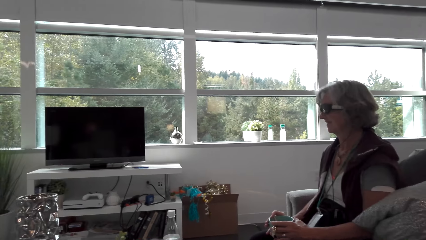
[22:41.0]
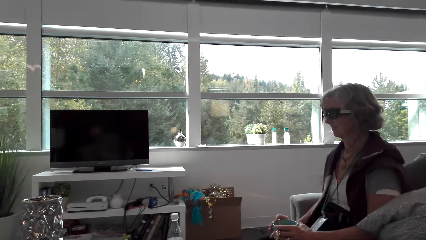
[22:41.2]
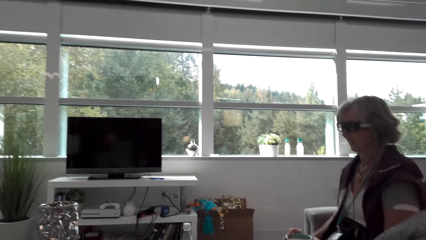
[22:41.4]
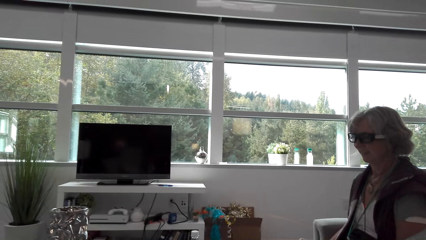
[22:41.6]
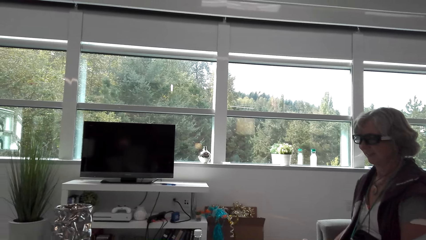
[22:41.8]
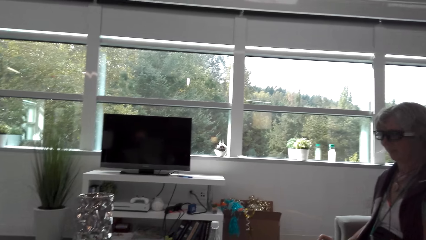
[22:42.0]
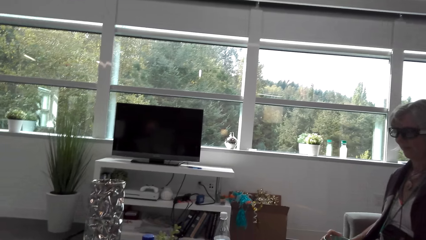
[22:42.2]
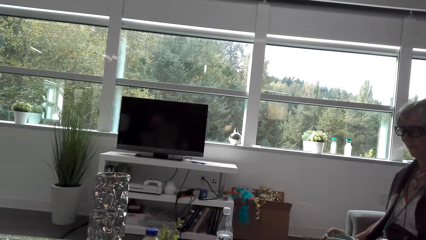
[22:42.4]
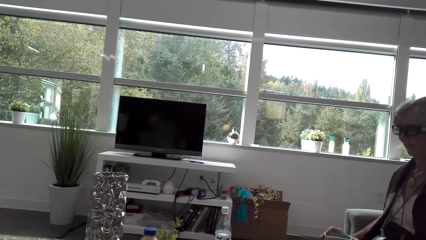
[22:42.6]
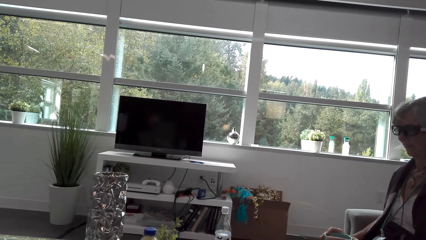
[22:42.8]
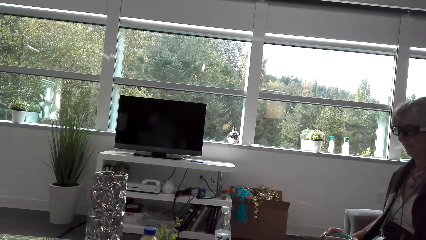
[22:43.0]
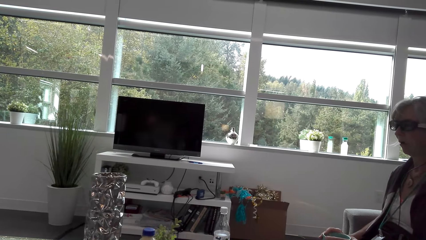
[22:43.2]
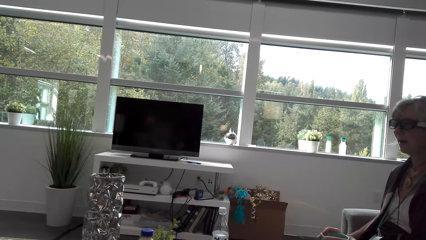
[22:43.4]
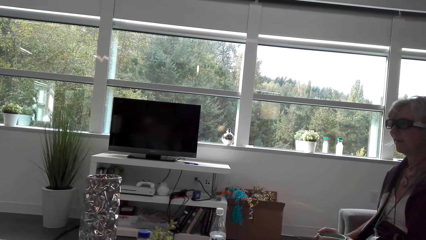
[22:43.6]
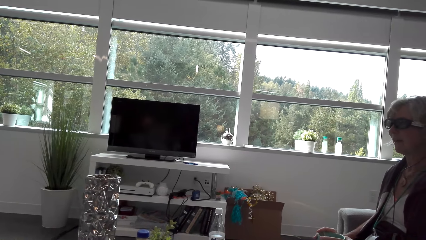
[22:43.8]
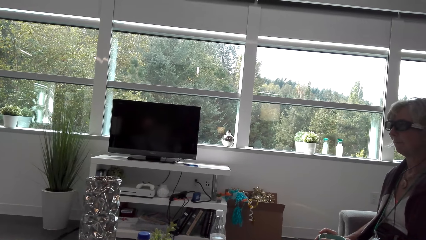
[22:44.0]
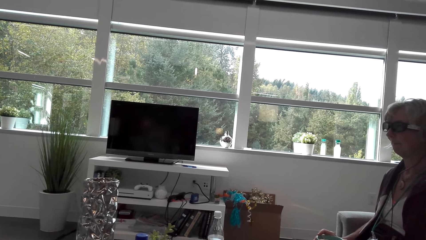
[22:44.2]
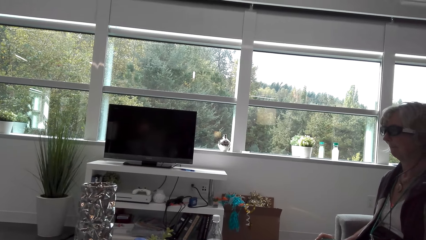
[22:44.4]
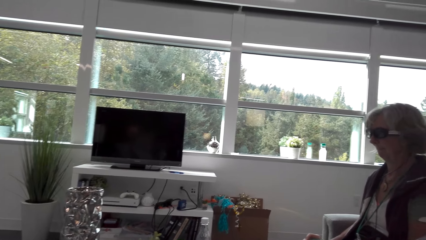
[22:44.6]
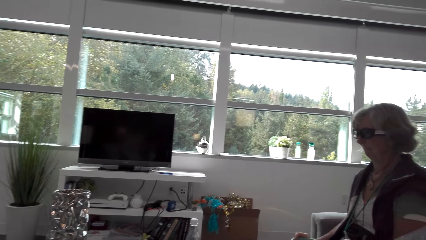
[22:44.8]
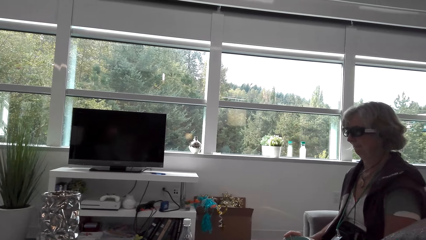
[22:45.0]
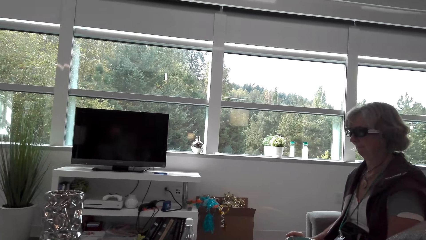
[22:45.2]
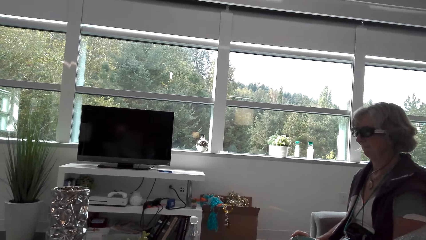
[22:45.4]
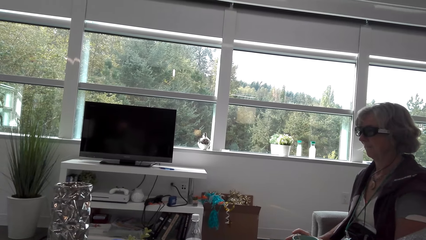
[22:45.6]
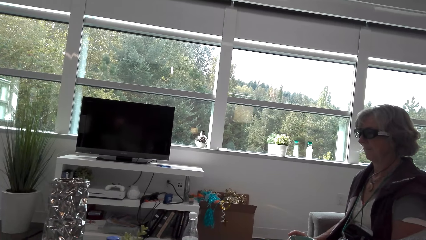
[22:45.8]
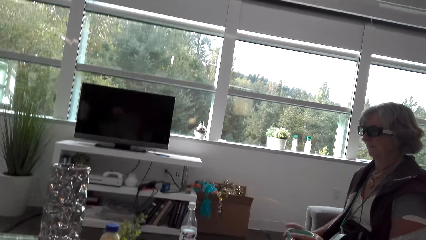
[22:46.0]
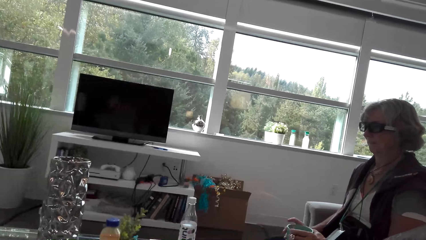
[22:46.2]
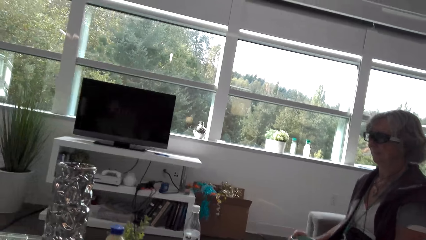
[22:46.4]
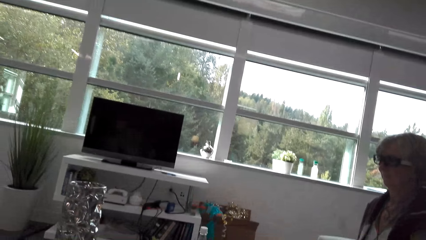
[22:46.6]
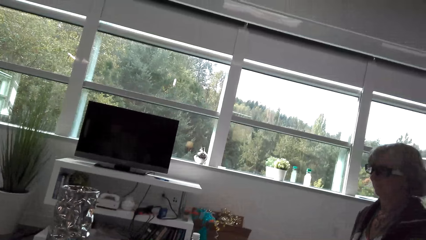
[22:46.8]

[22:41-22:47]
A lady holds the cup. The camera wearer looks around. They look at the screen.

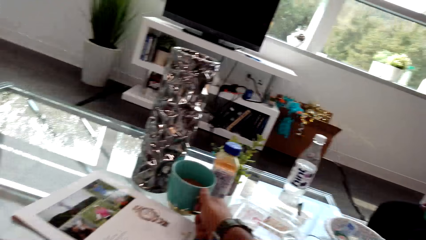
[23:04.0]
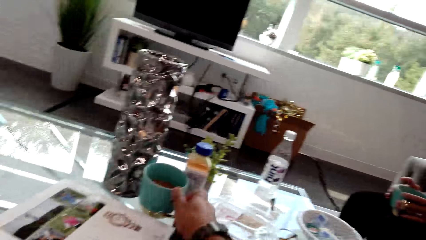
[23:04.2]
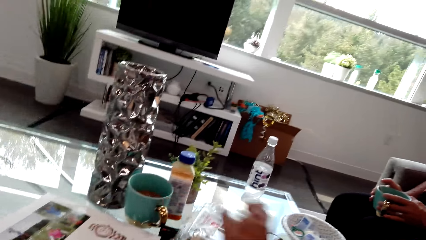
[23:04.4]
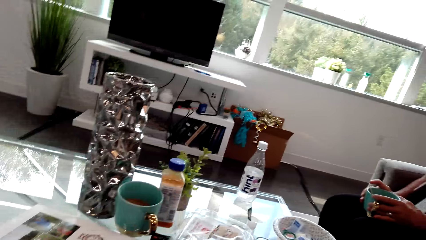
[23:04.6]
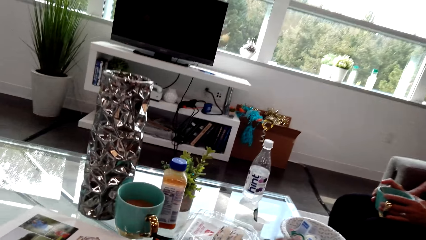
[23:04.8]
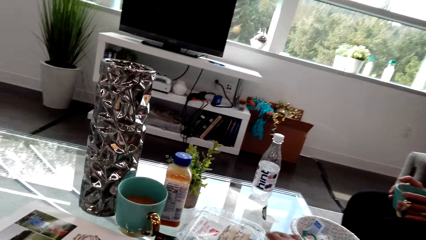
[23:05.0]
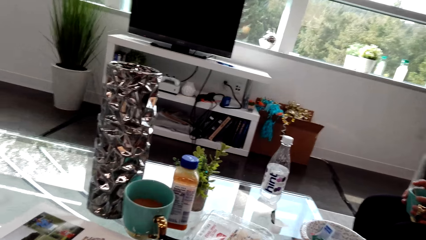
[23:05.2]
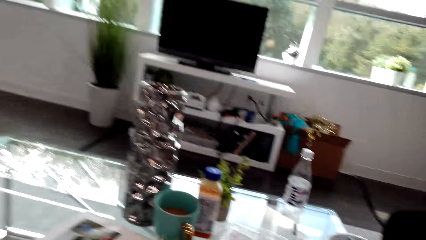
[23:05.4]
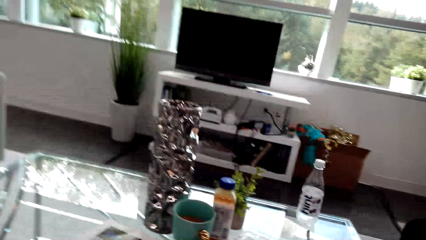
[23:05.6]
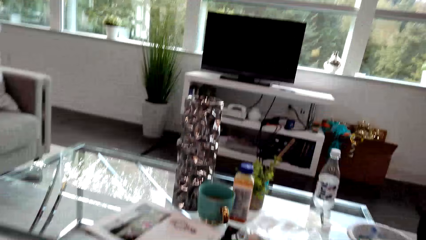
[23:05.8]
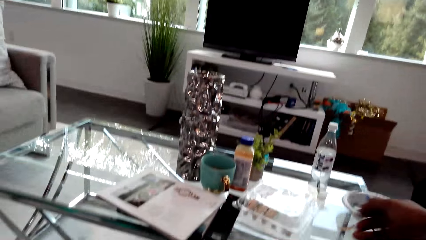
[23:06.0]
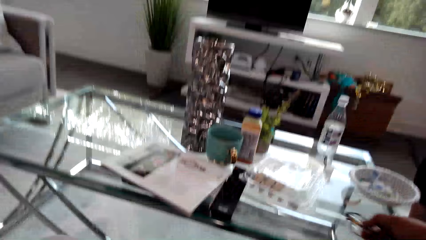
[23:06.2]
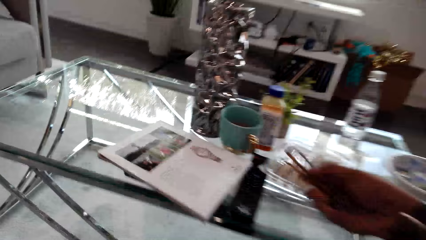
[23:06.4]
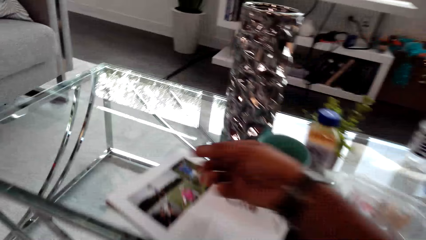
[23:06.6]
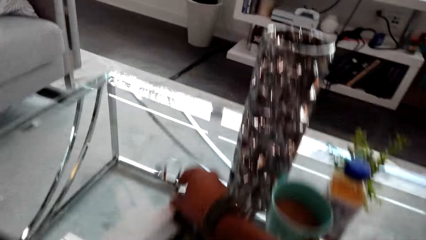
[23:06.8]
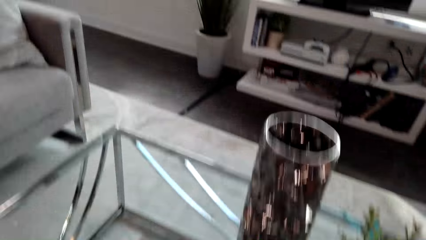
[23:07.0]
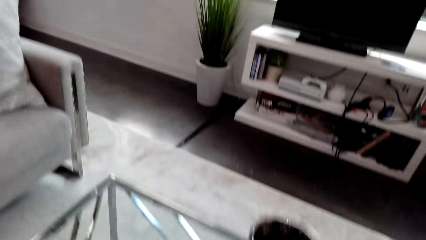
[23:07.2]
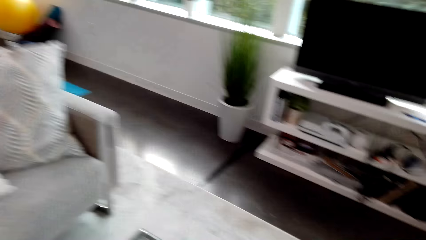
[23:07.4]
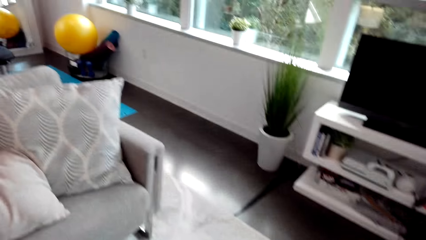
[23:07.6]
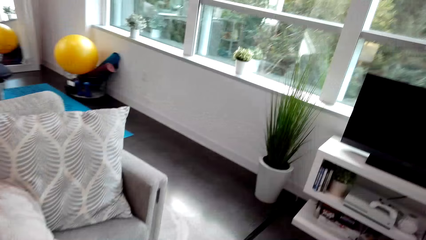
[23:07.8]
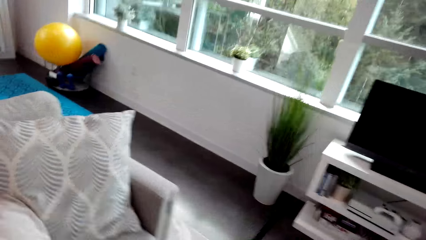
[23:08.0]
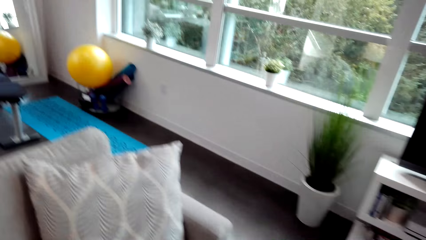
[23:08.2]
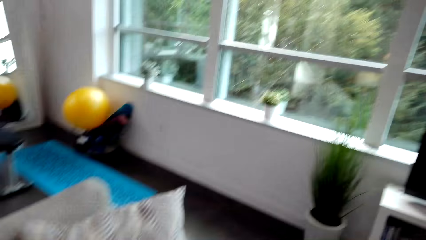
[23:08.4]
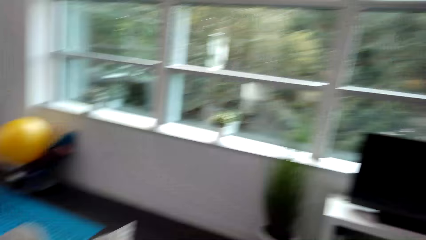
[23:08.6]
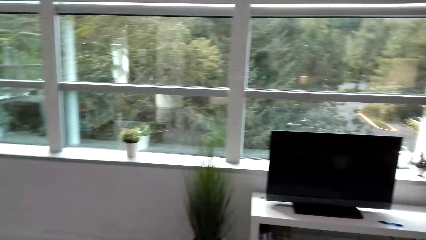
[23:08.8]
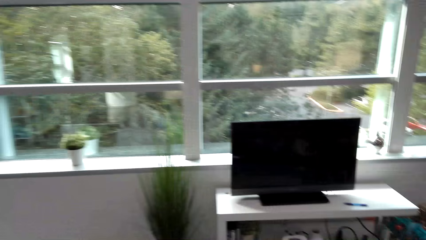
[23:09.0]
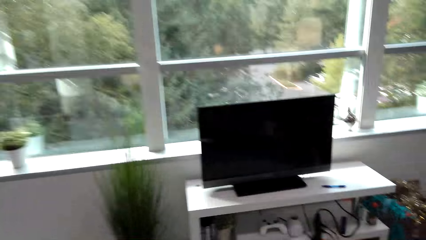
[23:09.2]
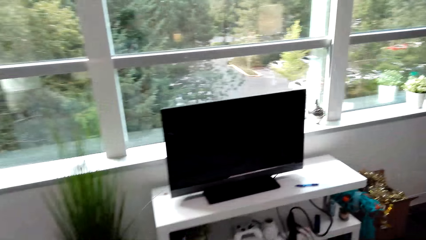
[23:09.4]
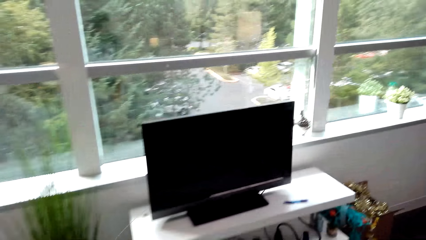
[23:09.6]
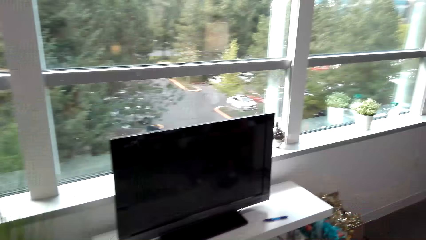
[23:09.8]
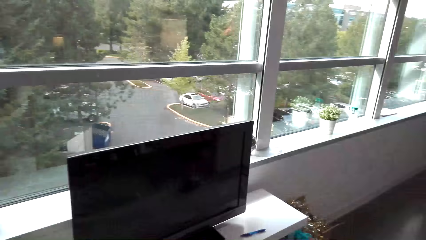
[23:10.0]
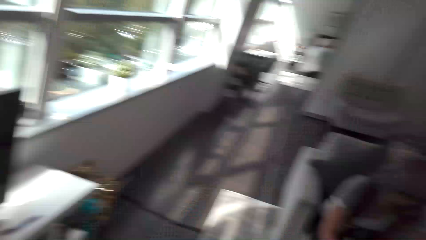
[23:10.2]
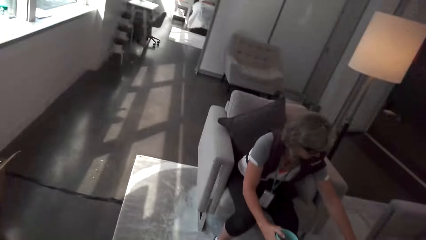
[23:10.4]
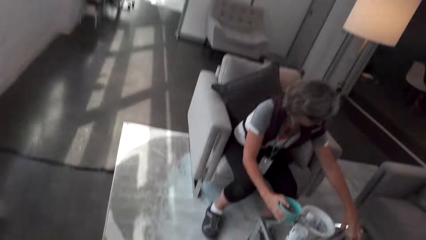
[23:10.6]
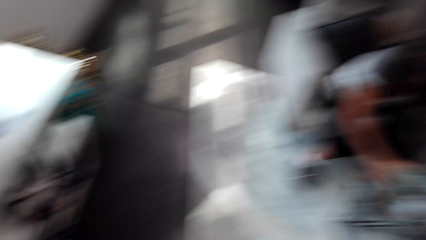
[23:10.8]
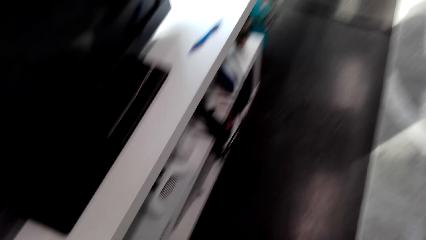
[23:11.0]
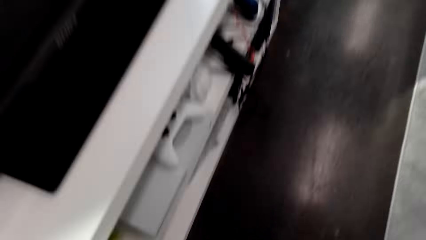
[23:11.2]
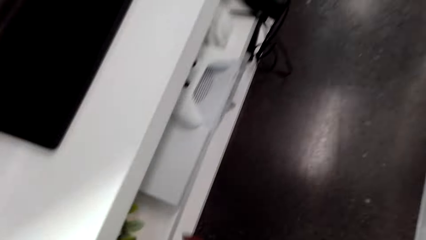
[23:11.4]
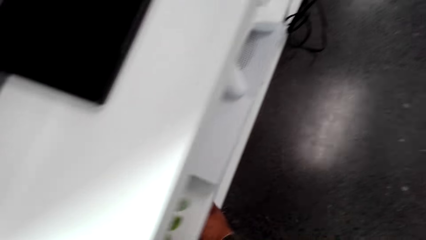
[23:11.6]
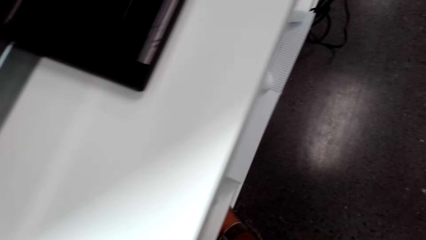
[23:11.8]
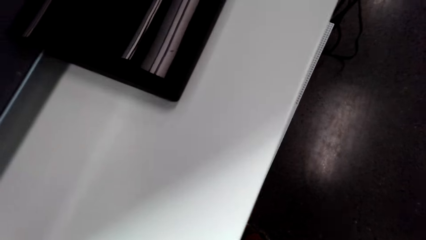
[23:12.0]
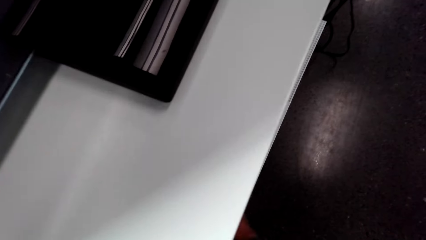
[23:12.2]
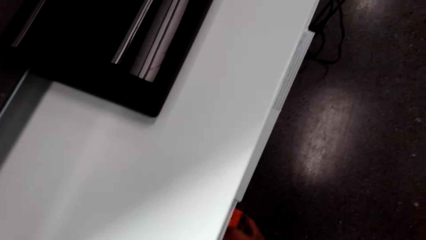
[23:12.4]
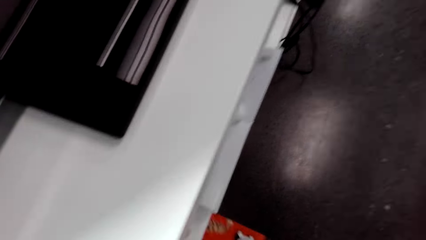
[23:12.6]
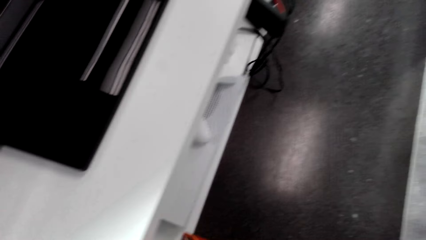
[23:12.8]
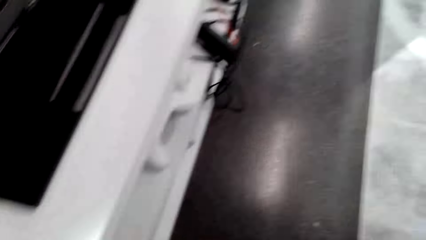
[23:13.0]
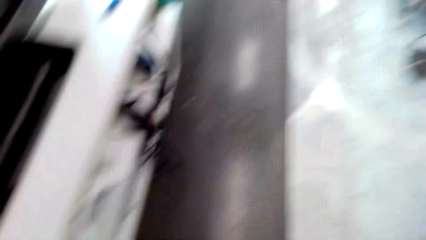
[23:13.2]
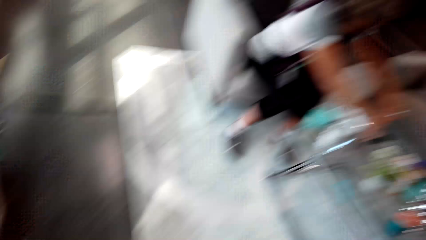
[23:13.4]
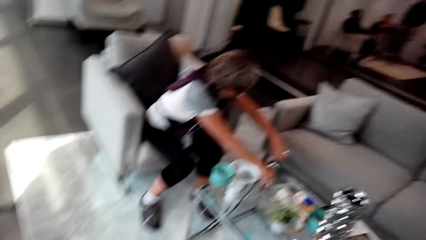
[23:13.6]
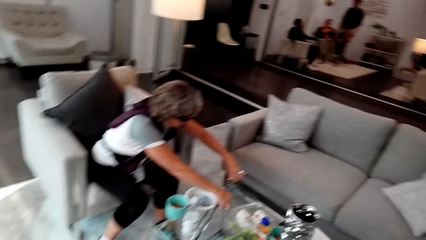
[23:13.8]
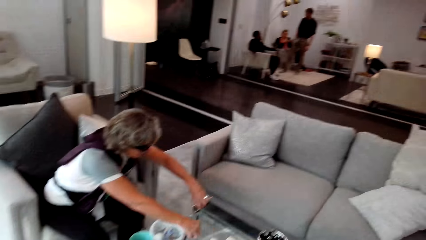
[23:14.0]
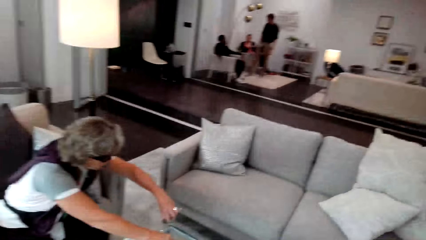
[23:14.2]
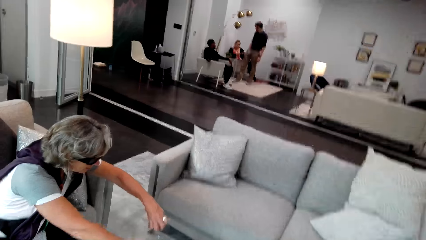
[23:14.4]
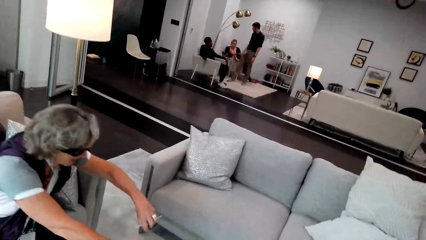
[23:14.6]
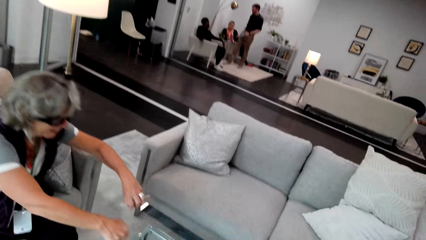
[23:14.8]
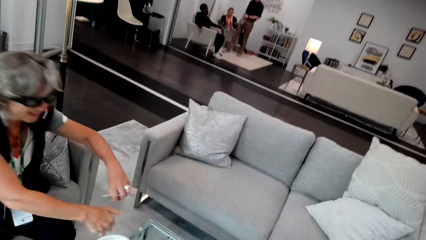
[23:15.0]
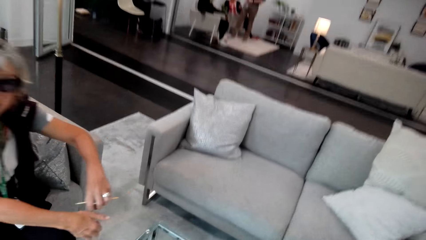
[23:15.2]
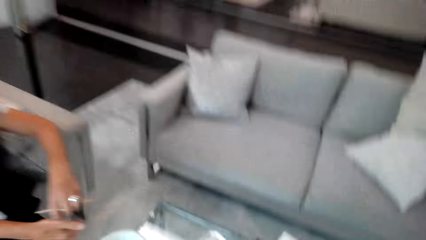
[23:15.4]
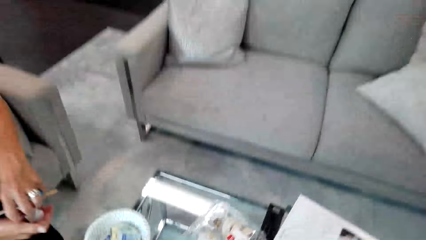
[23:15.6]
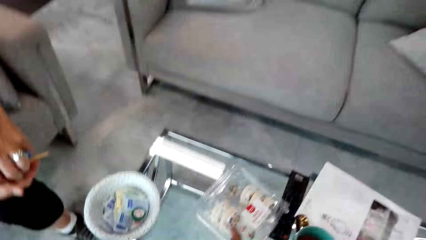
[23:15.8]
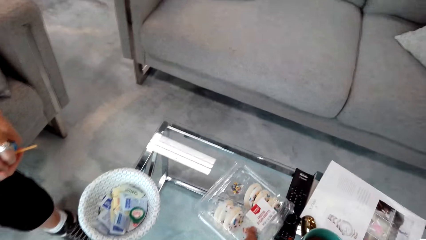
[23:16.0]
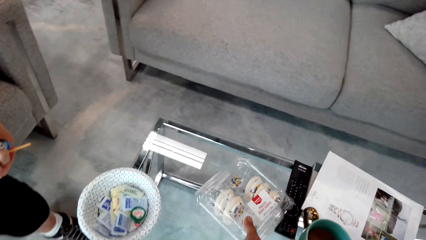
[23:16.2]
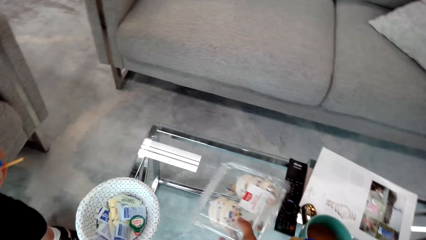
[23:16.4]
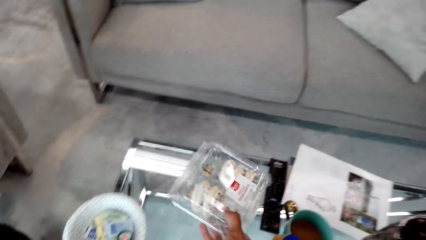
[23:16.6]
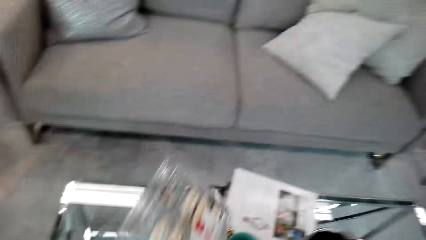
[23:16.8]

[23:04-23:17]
The camera wearer puts the cup on the table. They look around. A lady holds the cup. The camera wearer looks around. They walk around and look around. They walk in the living room. They pick up the box. They look around. The lady moves something.
